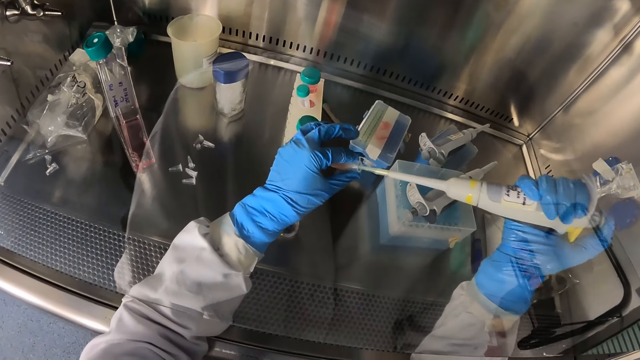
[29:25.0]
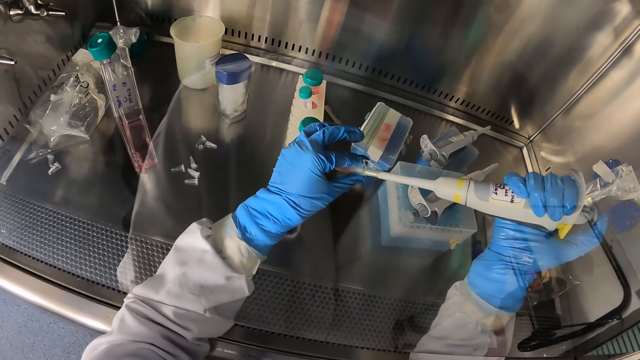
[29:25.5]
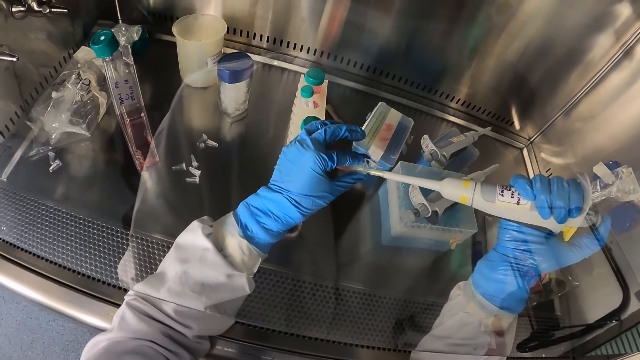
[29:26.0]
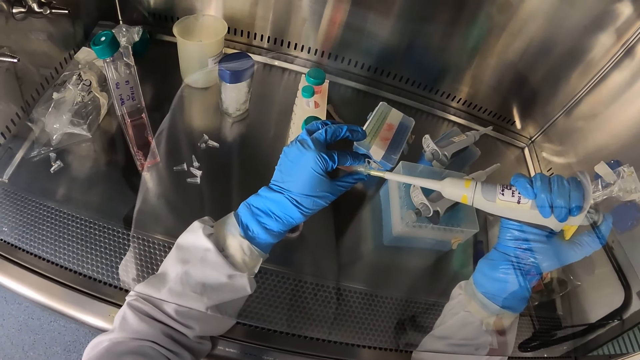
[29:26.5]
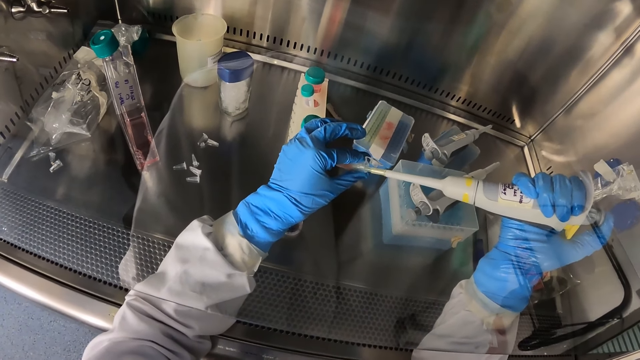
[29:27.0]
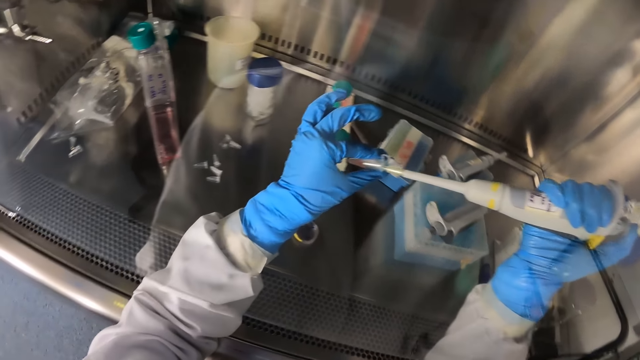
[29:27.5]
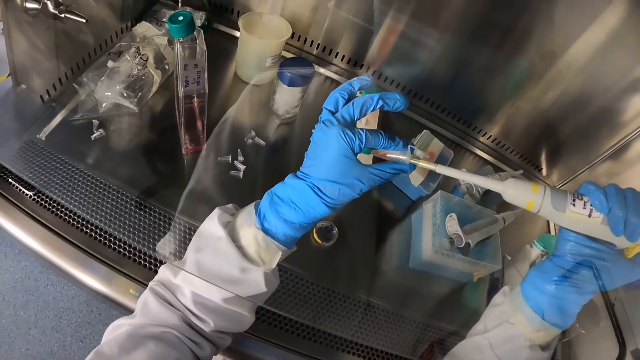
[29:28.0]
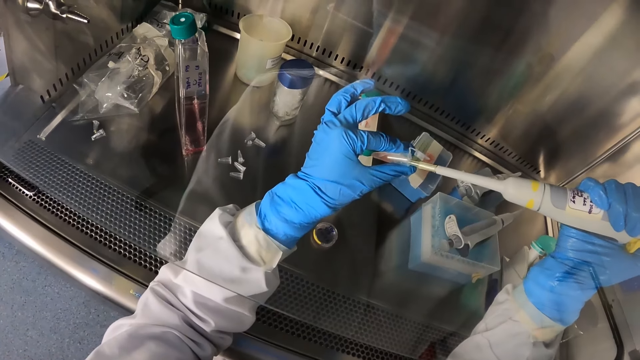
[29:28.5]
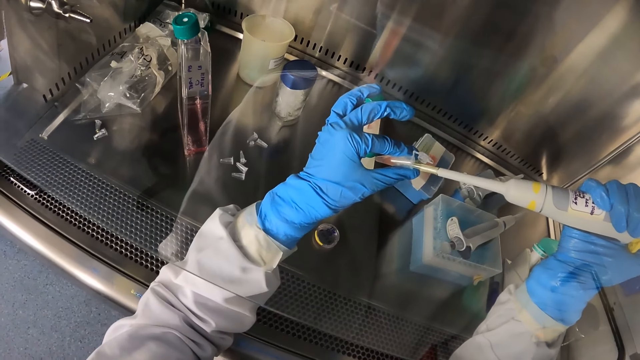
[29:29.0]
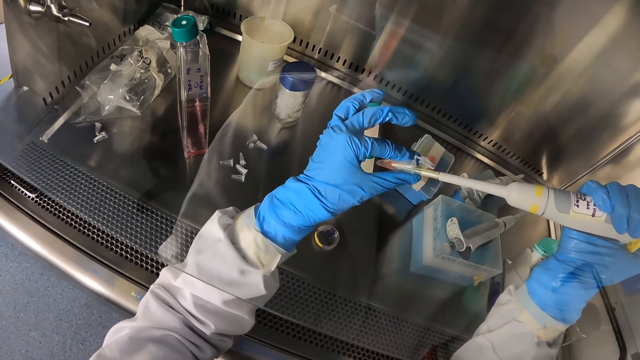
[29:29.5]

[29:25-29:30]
The camera wearer dips the micro pipette in the sample container with his right hand.

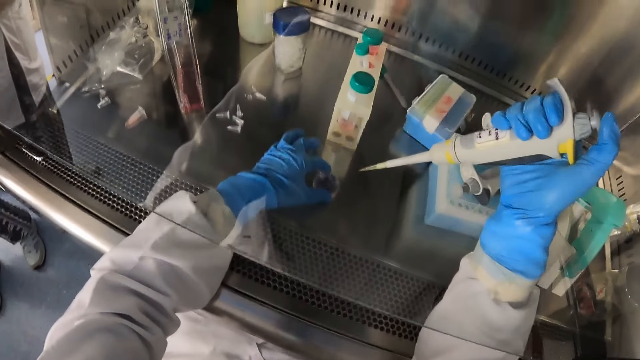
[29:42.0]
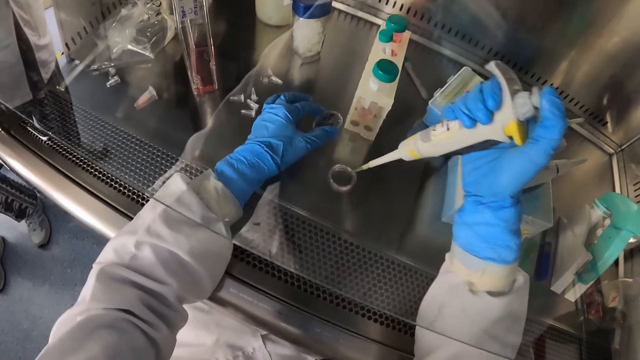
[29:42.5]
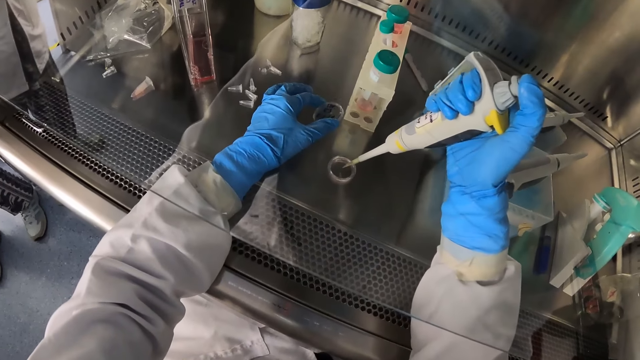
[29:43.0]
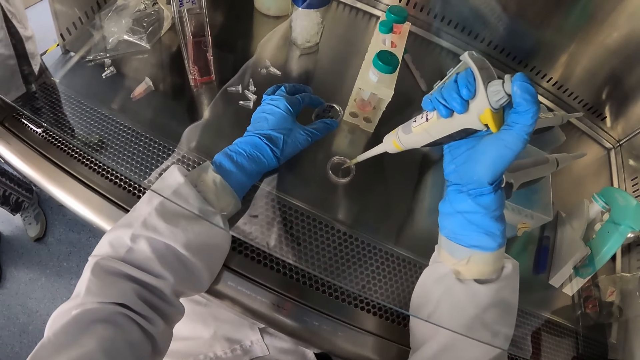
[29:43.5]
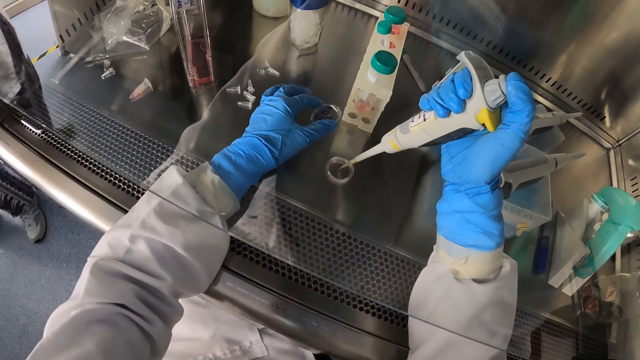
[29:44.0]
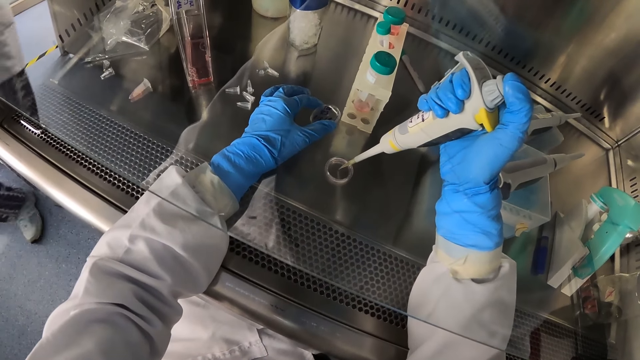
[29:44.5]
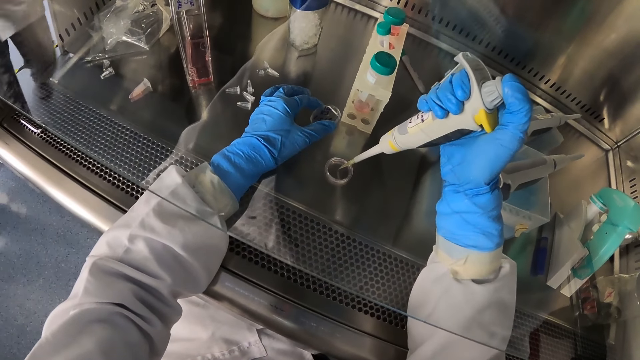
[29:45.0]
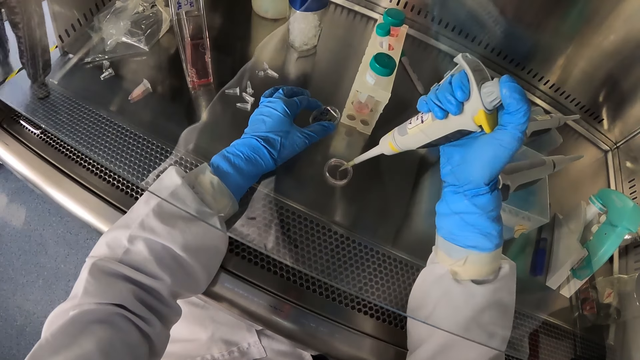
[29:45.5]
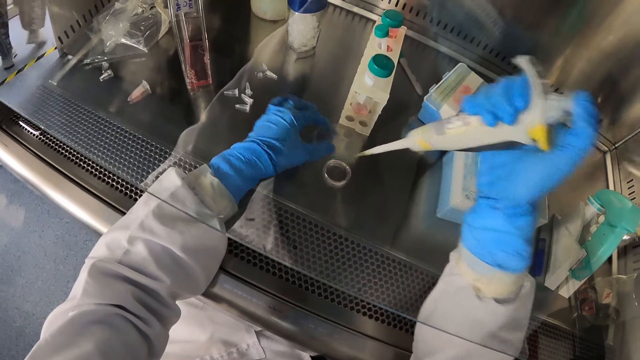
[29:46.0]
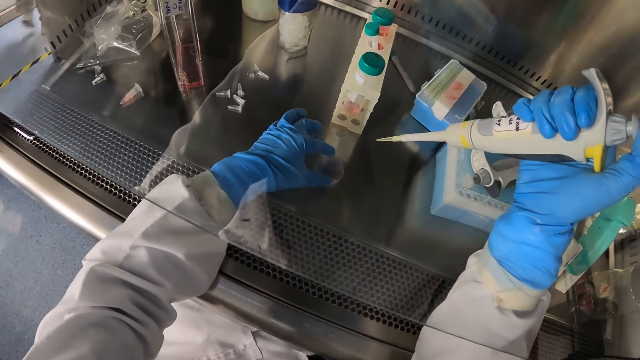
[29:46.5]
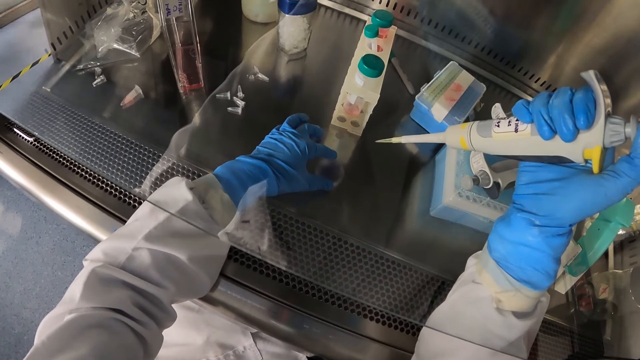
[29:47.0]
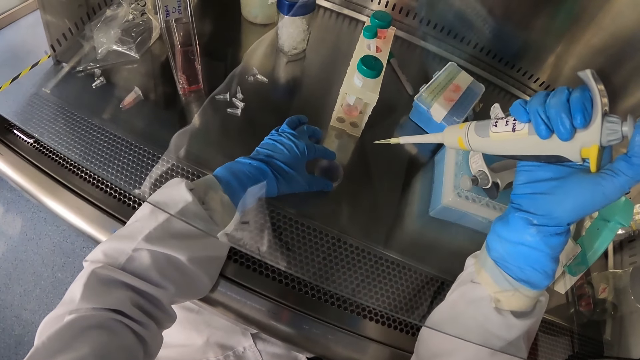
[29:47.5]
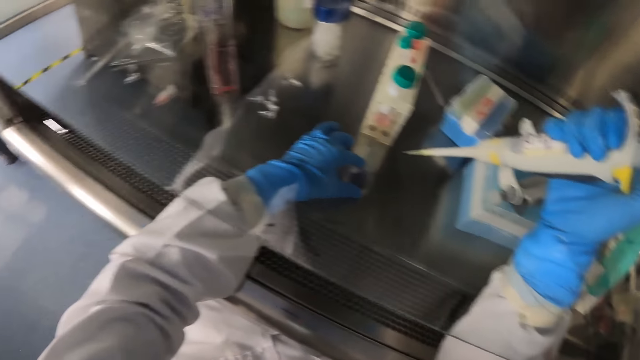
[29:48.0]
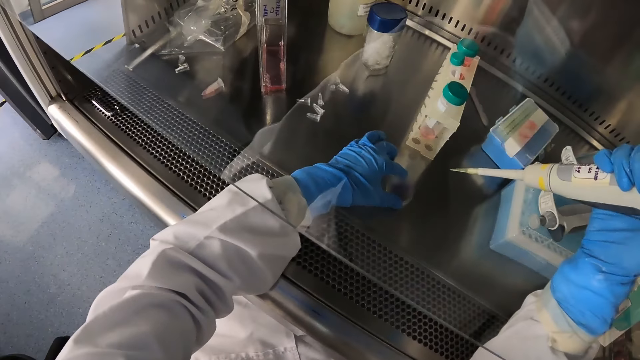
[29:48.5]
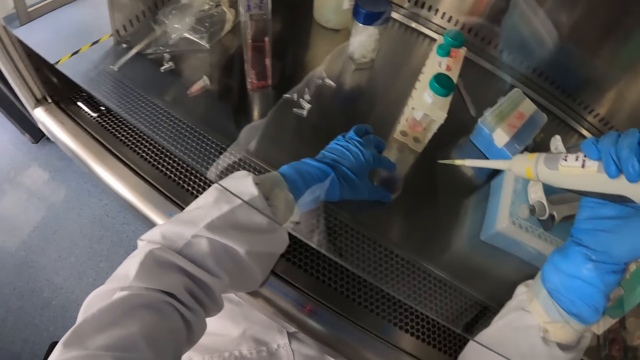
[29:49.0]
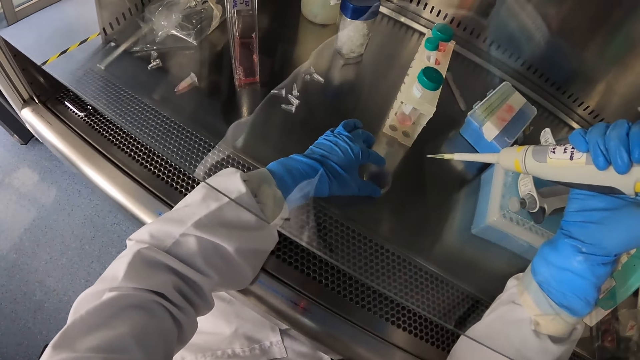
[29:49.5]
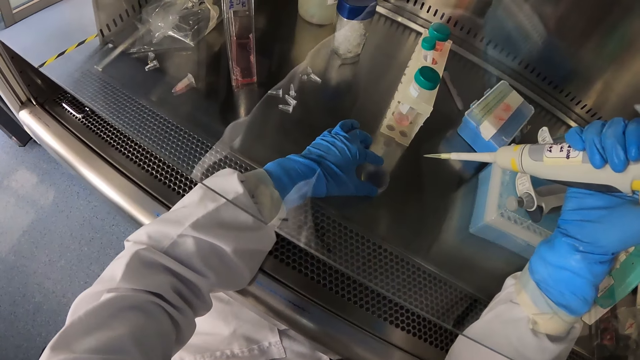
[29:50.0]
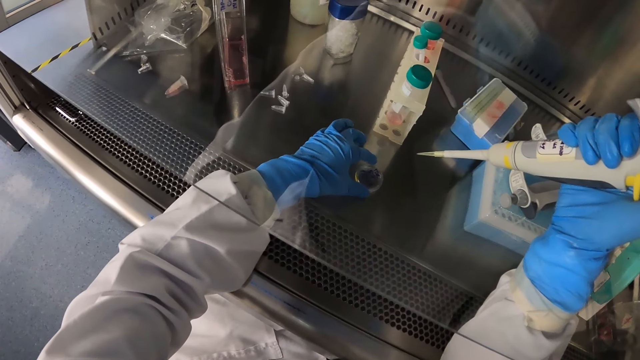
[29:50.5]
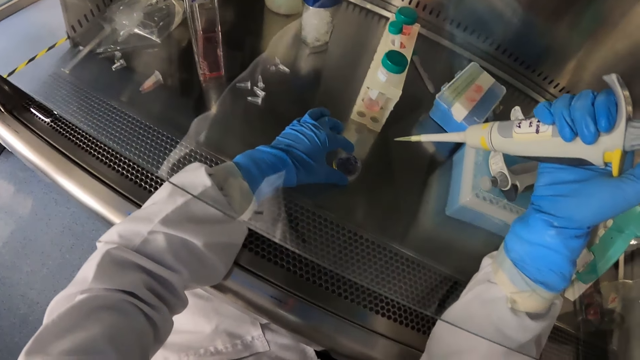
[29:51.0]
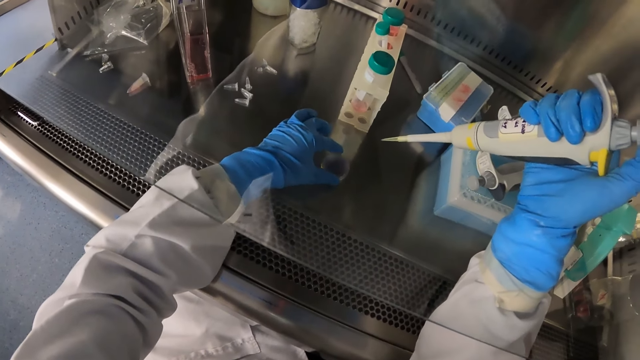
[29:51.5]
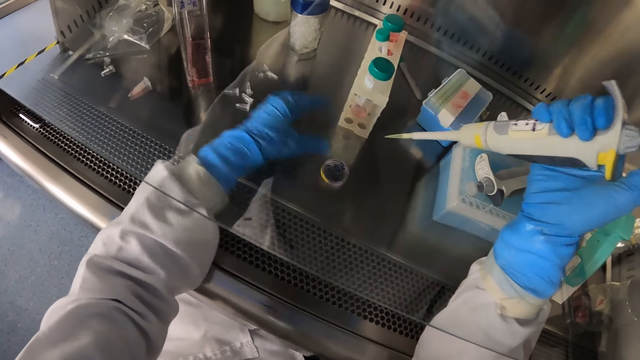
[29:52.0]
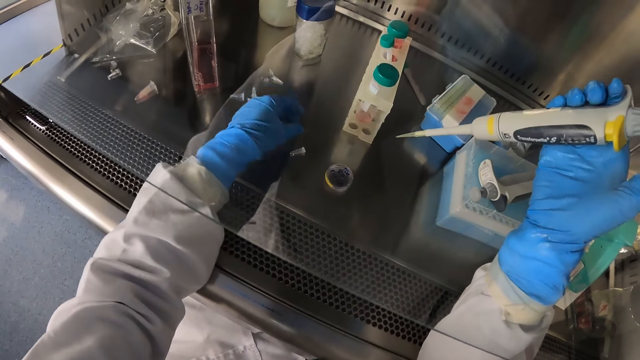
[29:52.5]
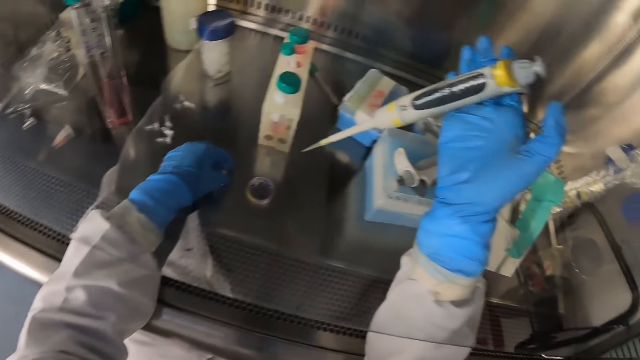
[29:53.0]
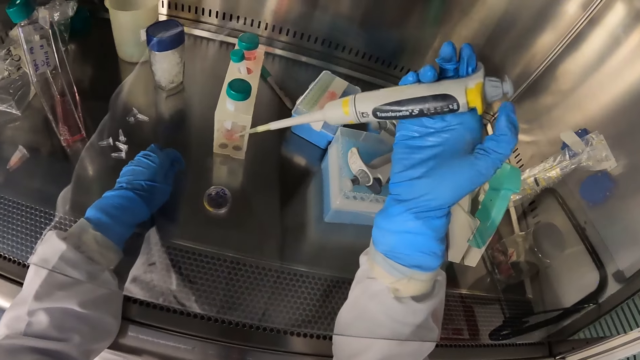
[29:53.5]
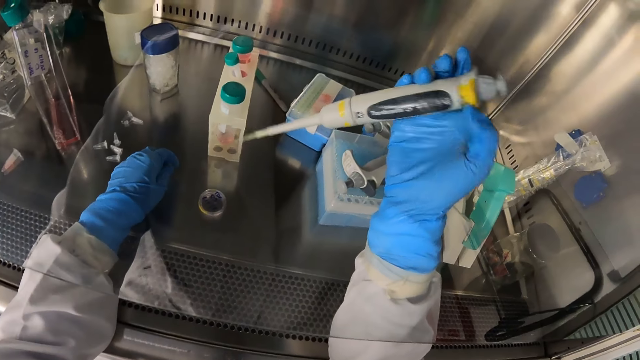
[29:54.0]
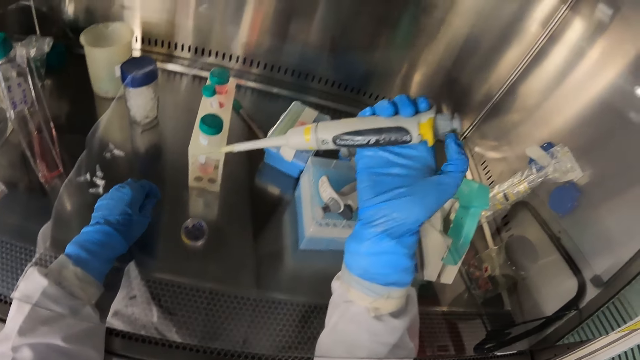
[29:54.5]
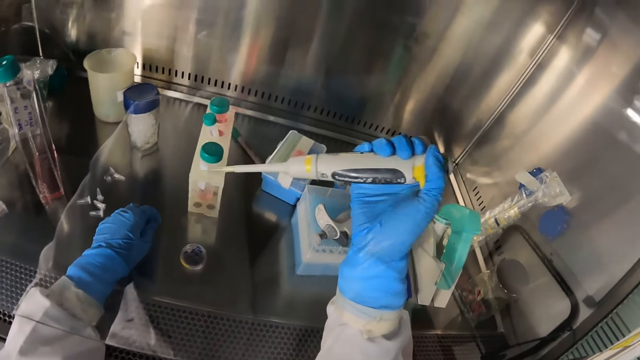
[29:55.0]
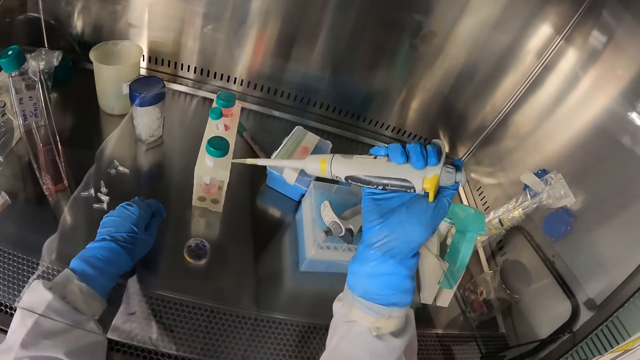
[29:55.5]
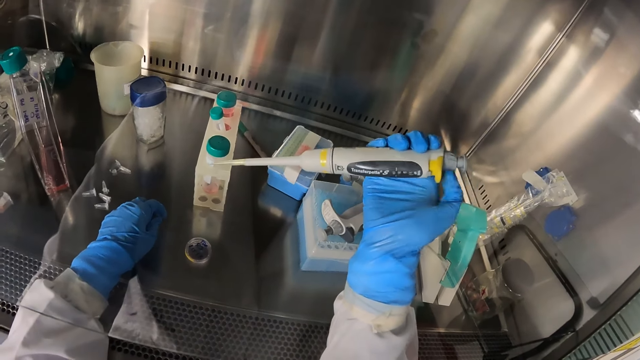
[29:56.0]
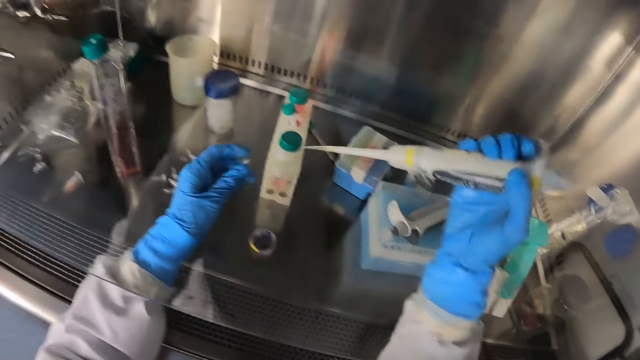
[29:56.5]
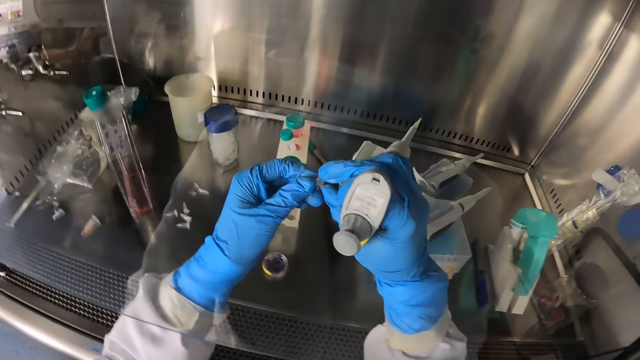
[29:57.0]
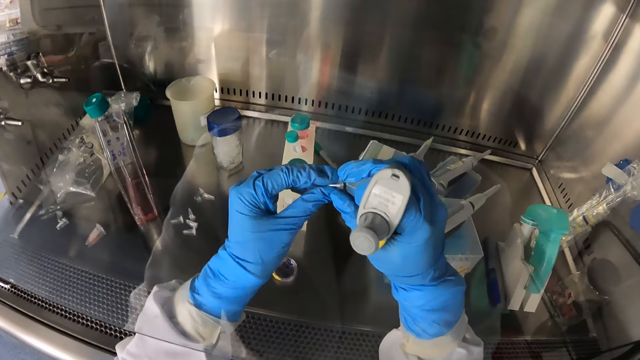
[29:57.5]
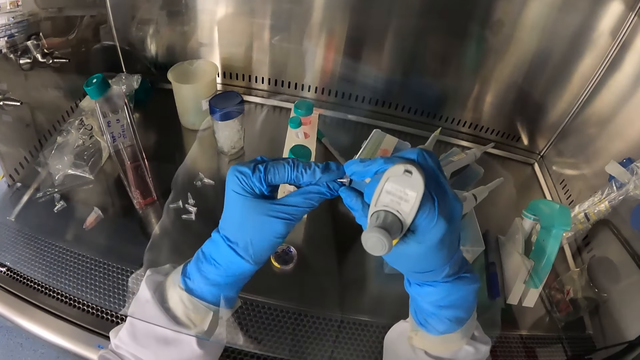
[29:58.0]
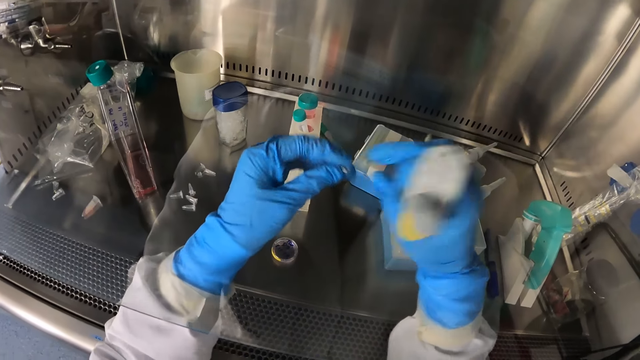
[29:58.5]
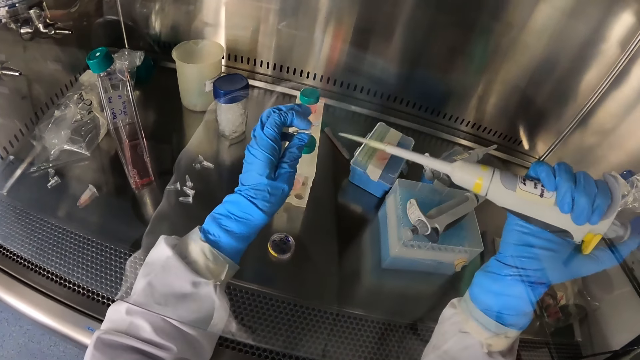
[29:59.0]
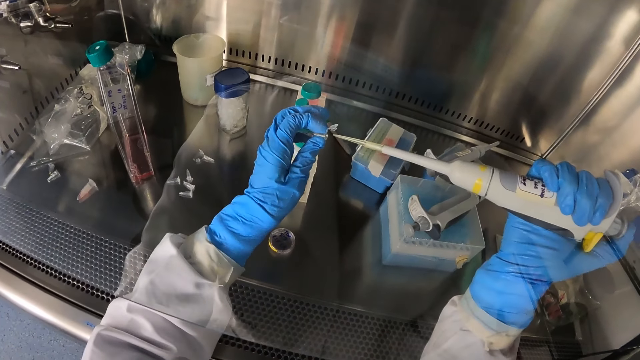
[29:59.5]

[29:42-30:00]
The camera wearer opens a petri dish on the tray with his left hand. He places the micro pipette in the petri dish with his right hand. He deposits a specimen. He closes the petri dish on the tray with his left hand. He holds something. He picks a sample container from the tray with his left hand. He holds a tube. He holds something. He regulates something. He tightens the micro pipette handle in his right hand. He opens the sample container with his right hand.
